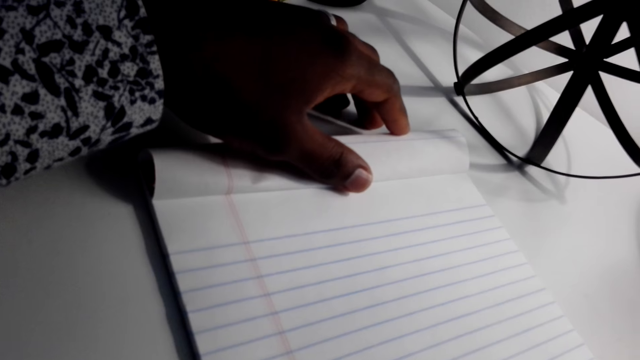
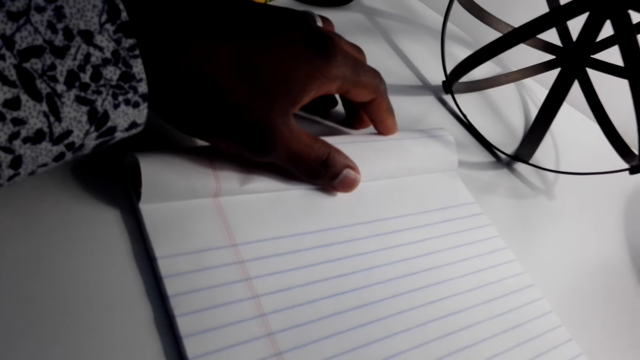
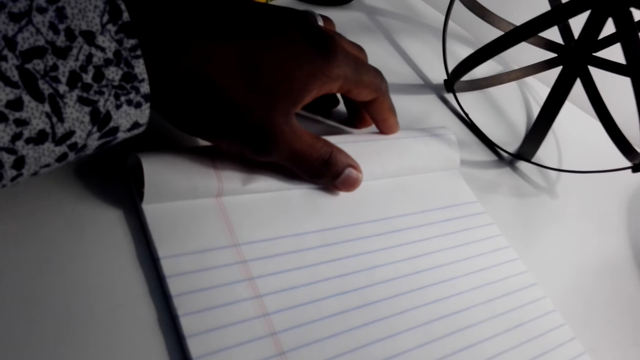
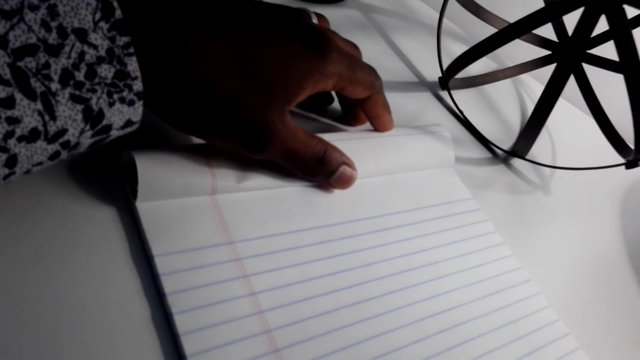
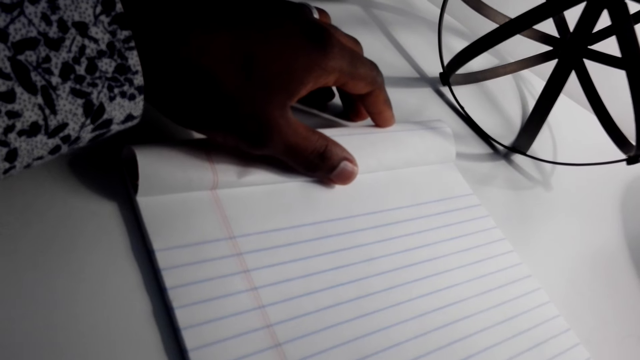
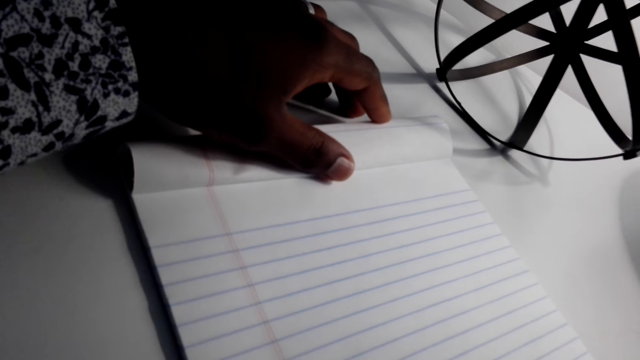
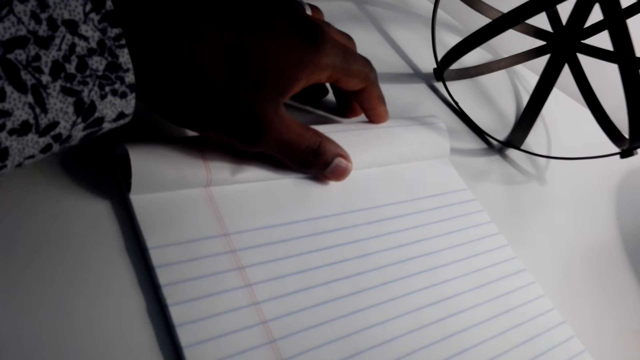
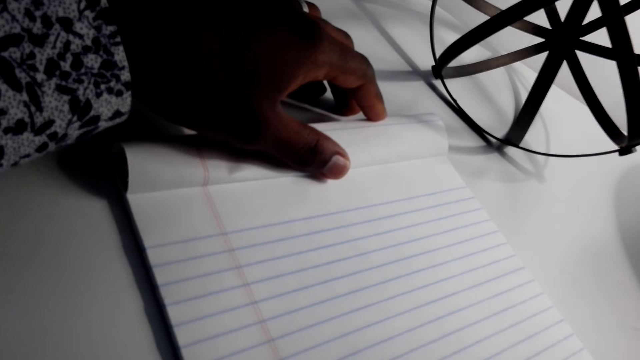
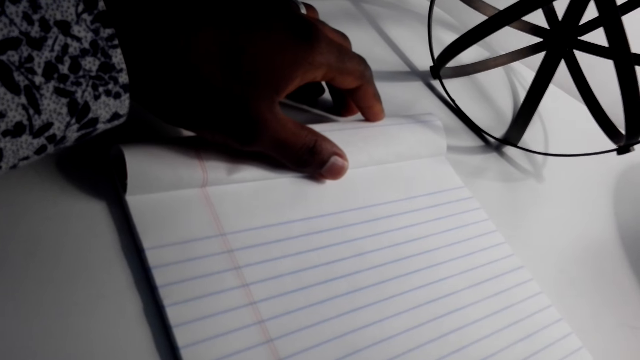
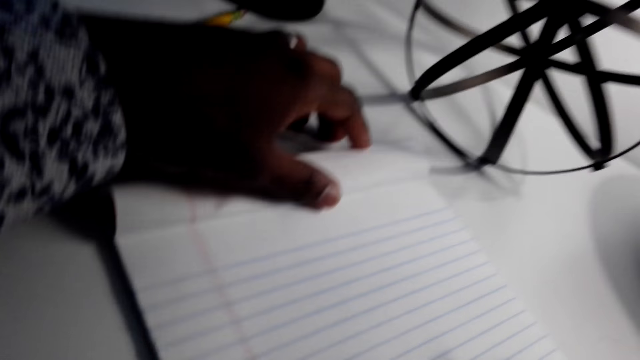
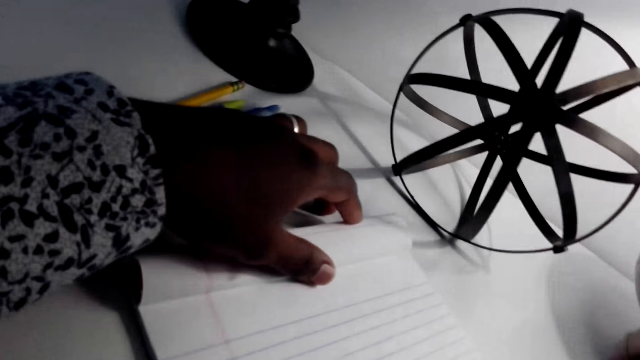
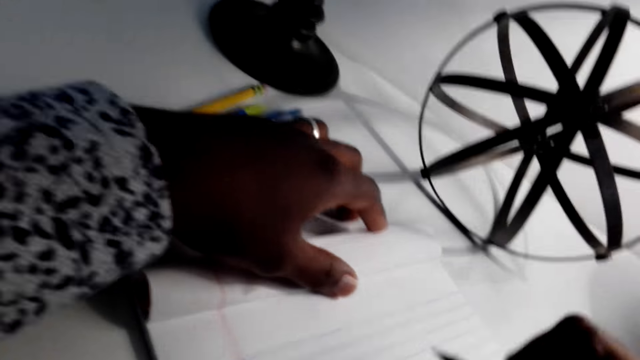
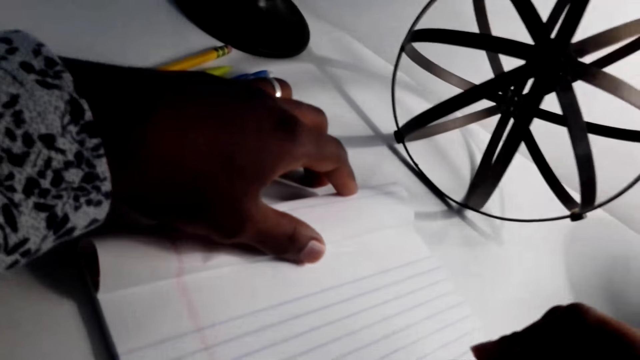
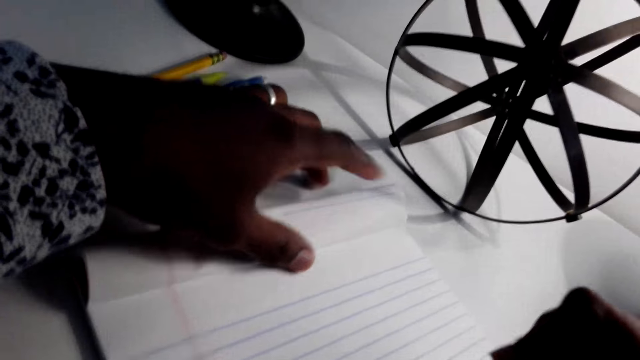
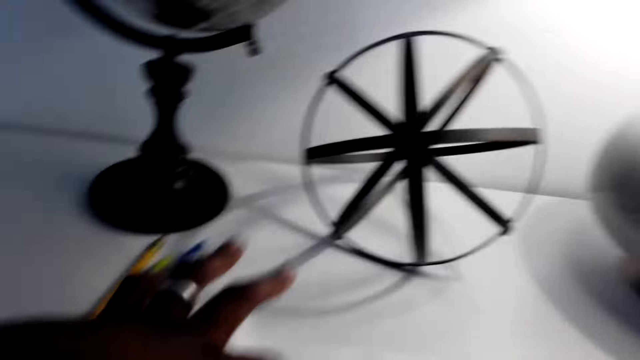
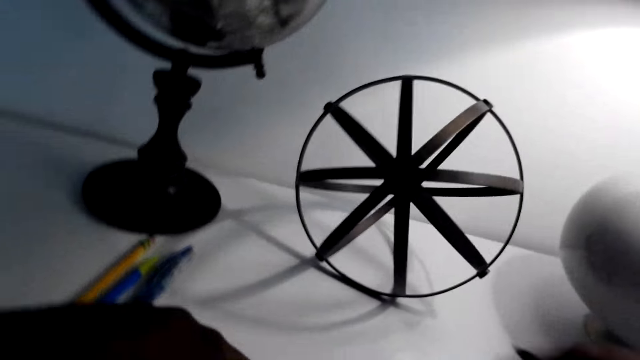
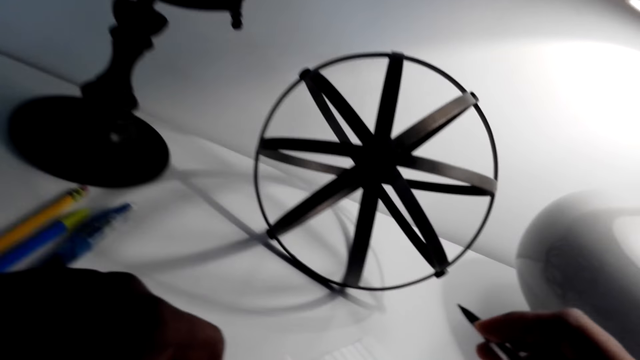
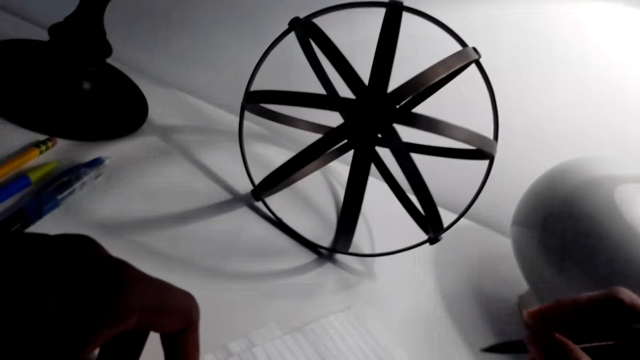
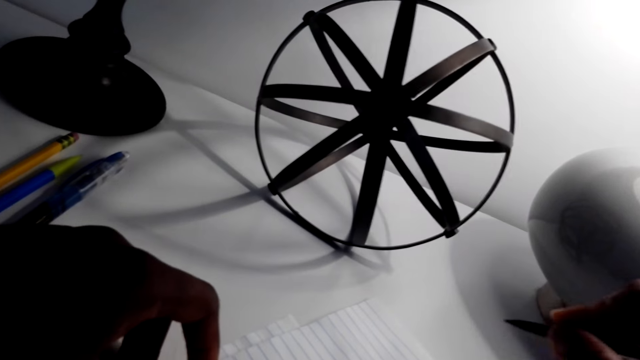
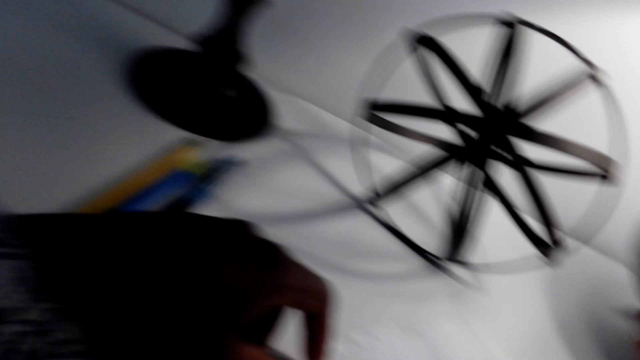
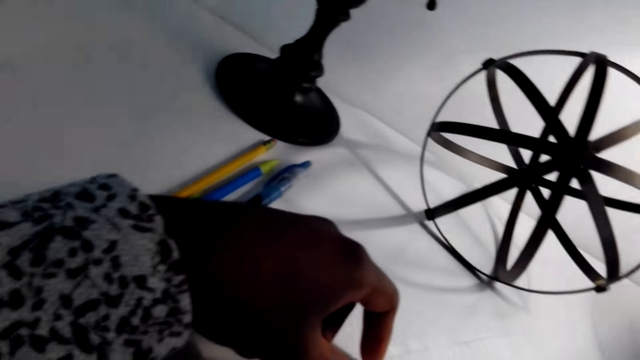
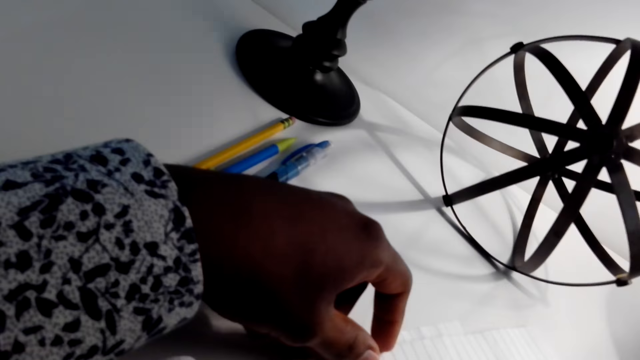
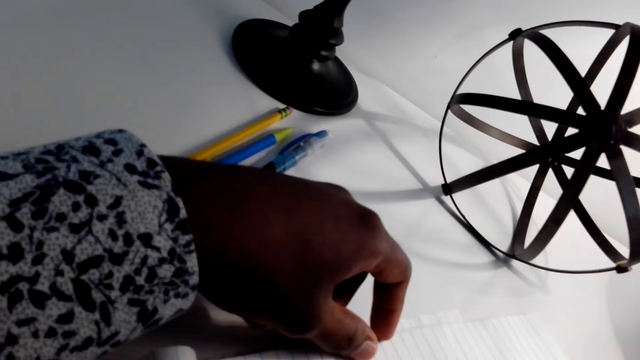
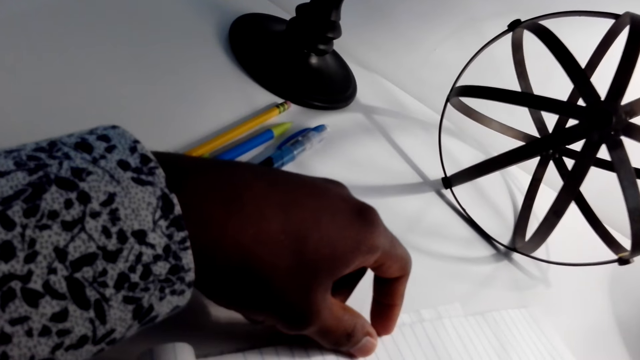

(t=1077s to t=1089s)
The camera wearer moves a book. They write on the book with the right hand.

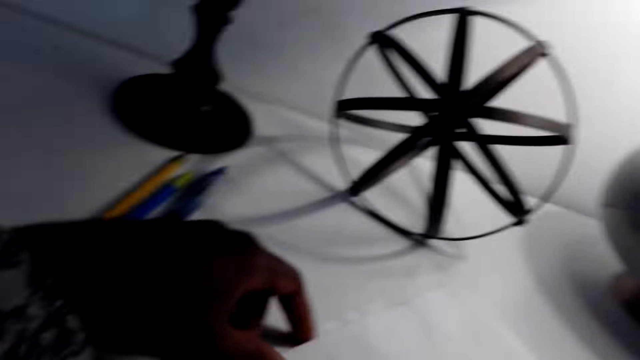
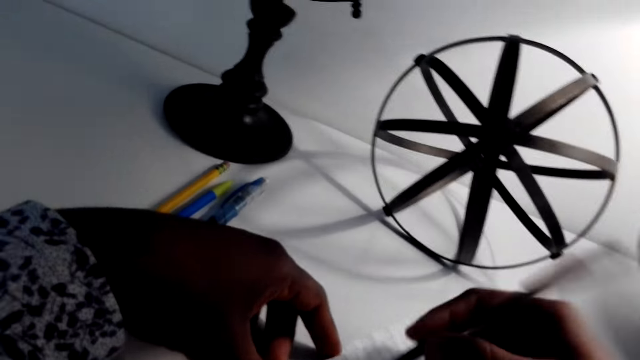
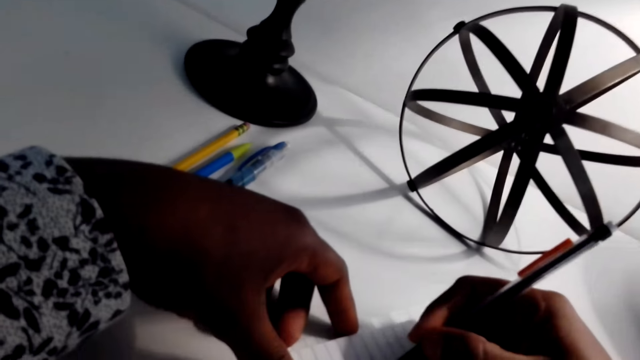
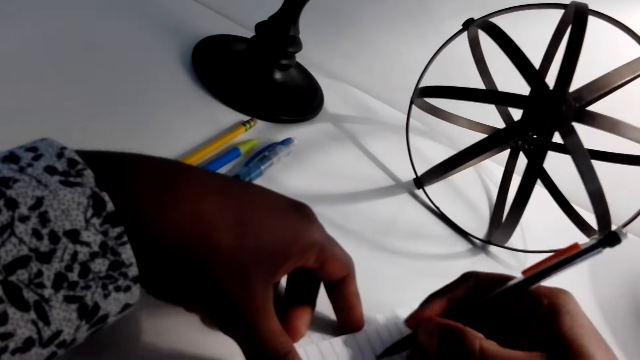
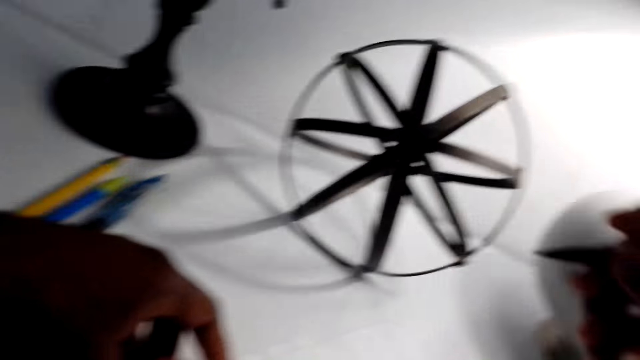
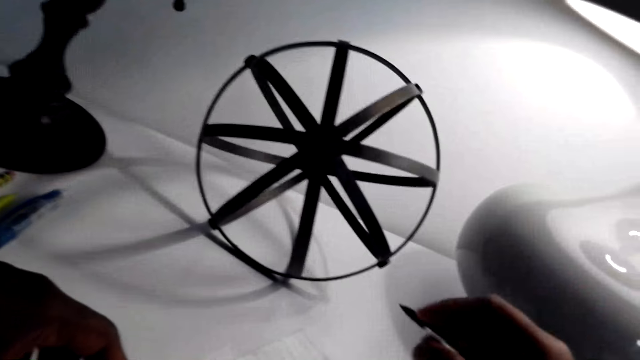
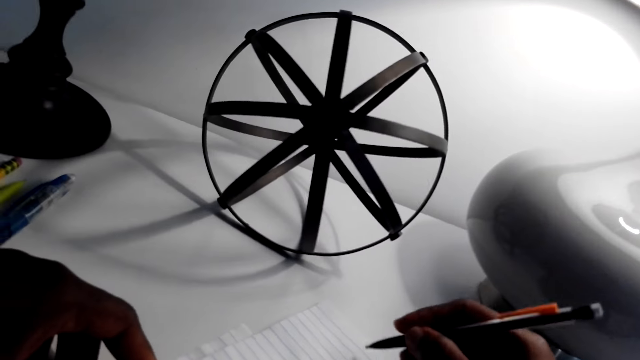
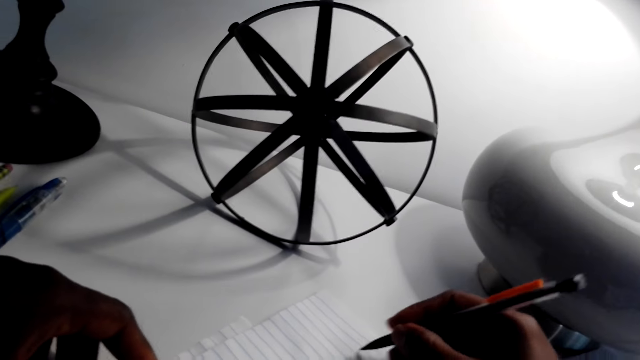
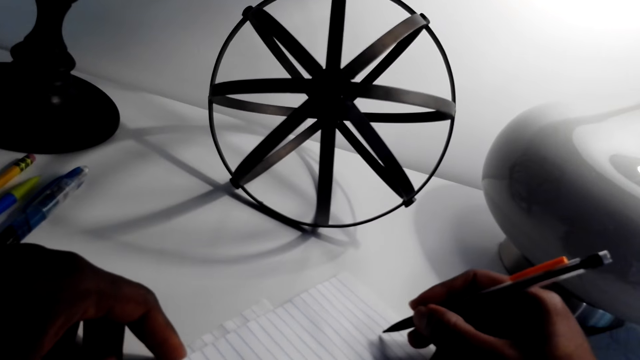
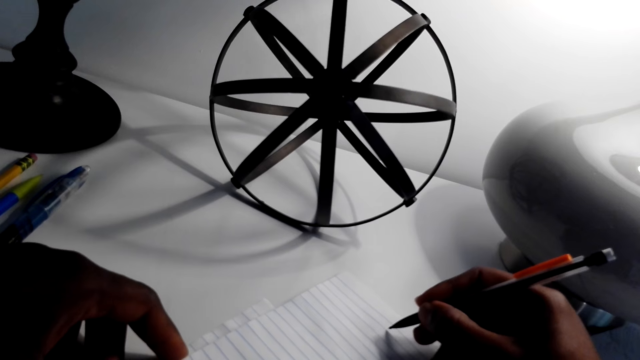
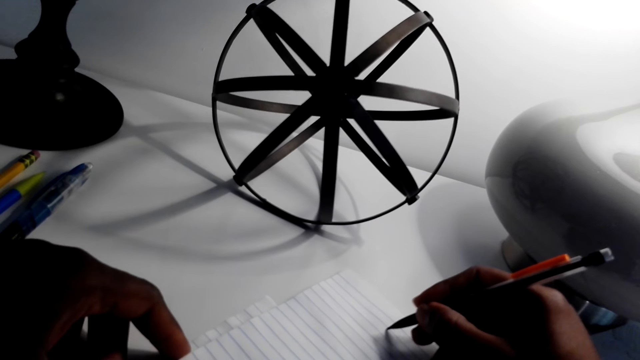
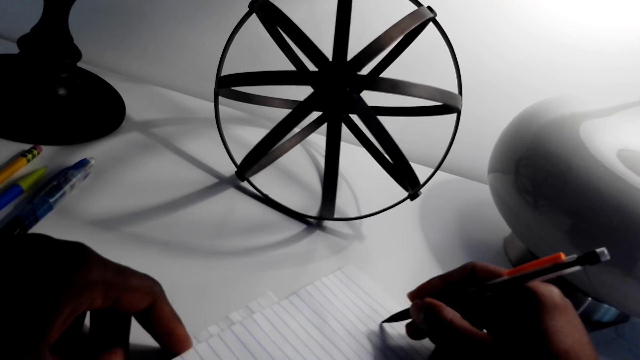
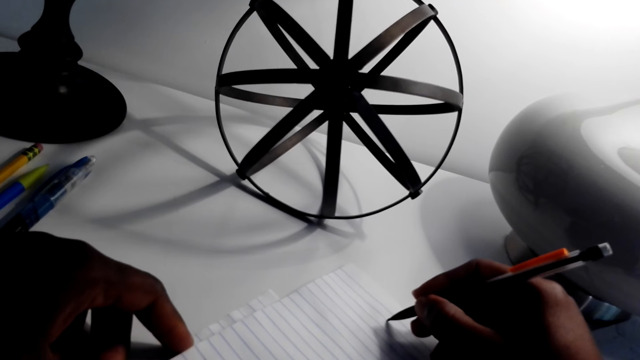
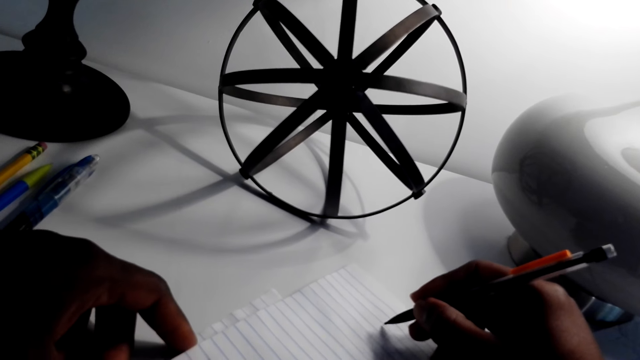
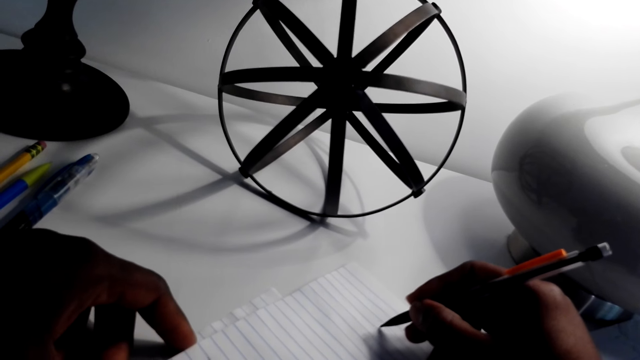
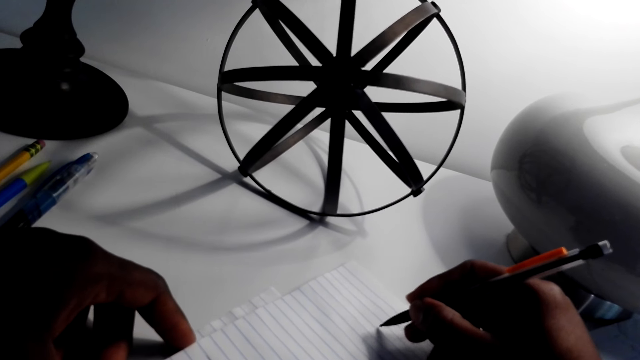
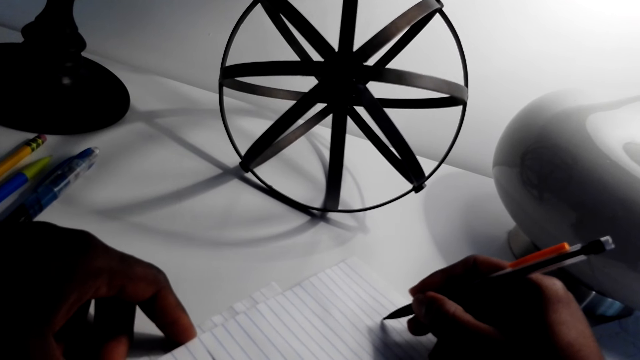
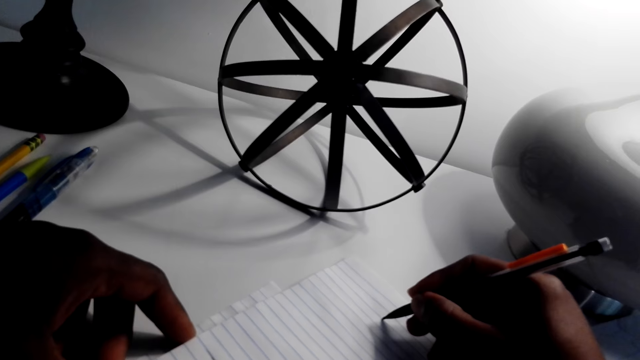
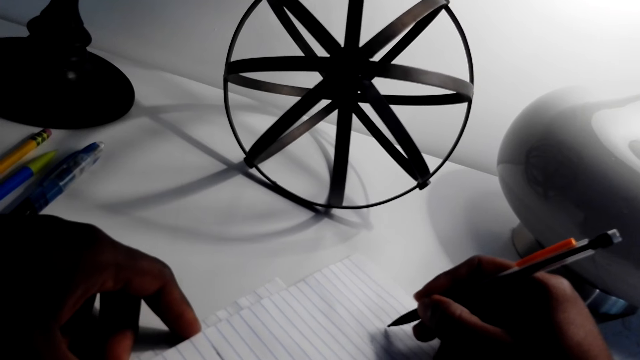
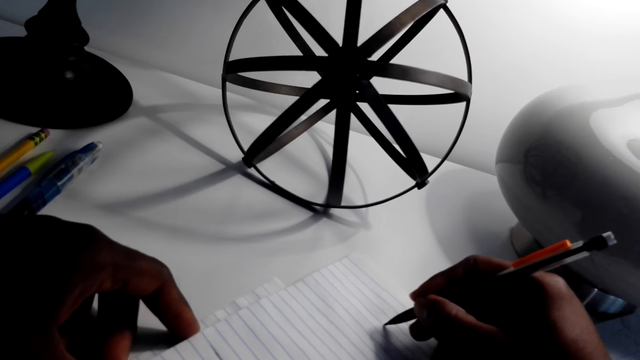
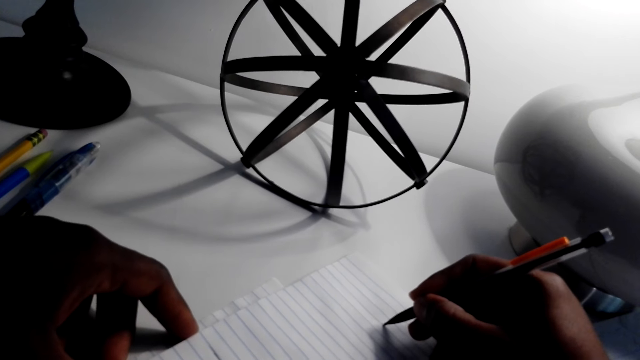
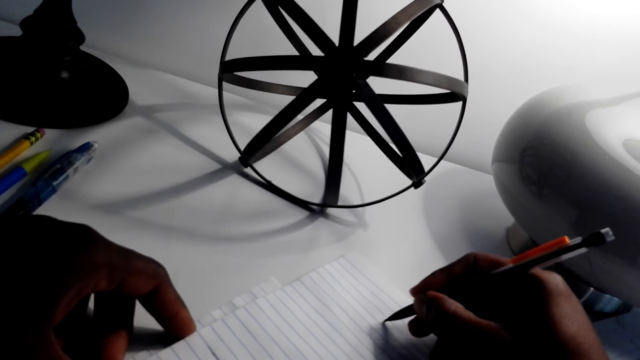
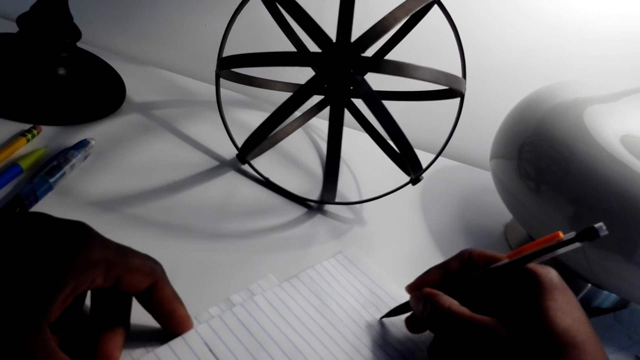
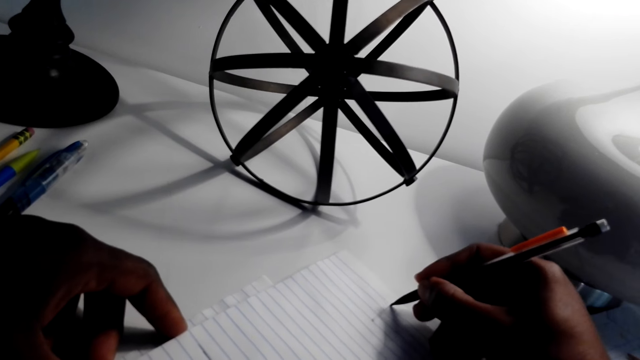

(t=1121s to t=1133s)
The camera wearer moves the hand right. They draw on paper.
